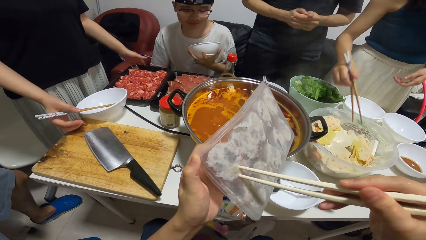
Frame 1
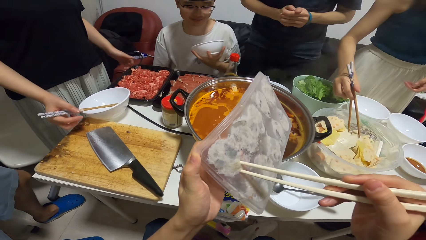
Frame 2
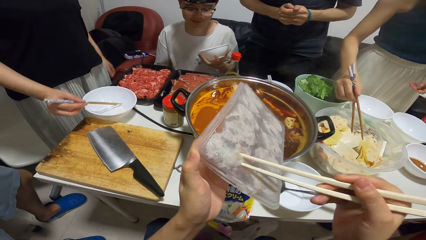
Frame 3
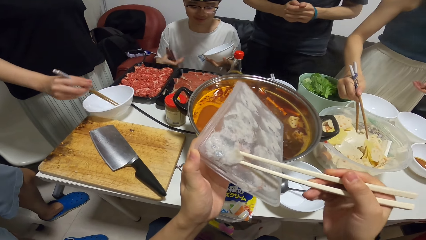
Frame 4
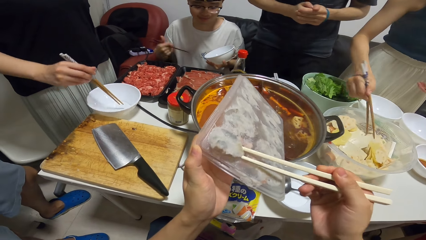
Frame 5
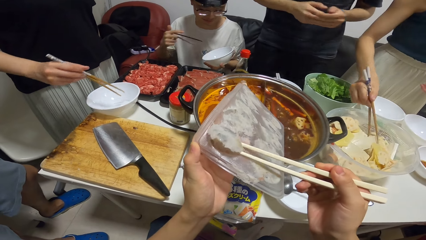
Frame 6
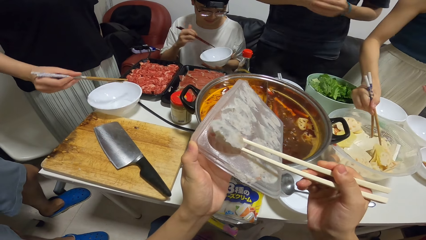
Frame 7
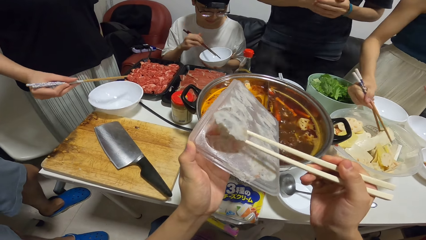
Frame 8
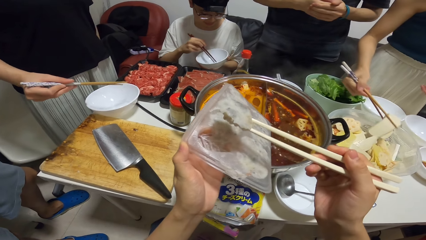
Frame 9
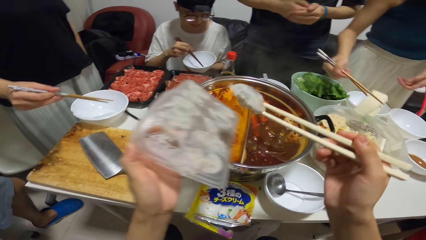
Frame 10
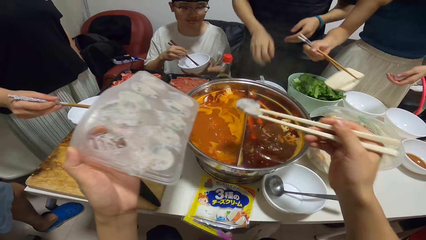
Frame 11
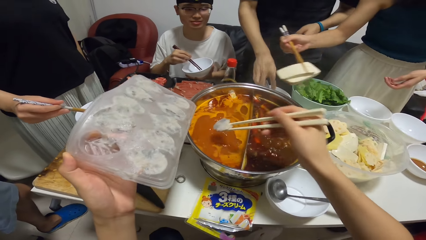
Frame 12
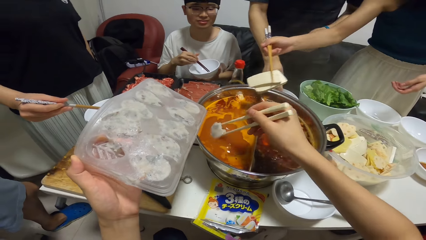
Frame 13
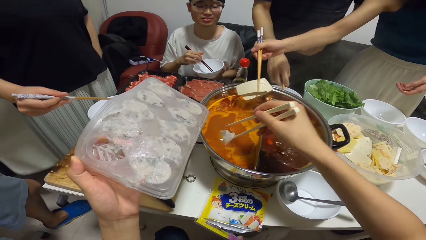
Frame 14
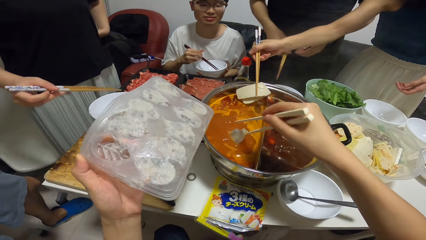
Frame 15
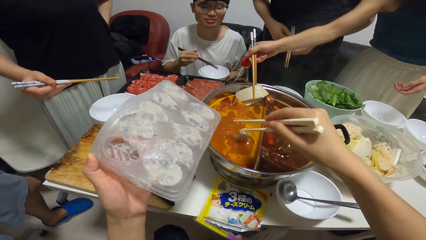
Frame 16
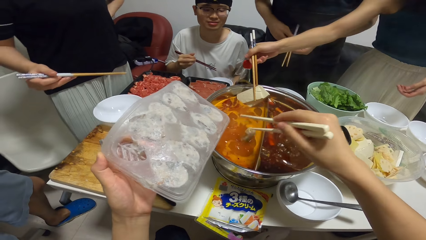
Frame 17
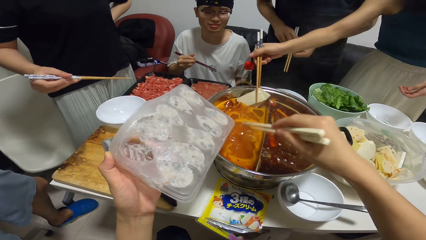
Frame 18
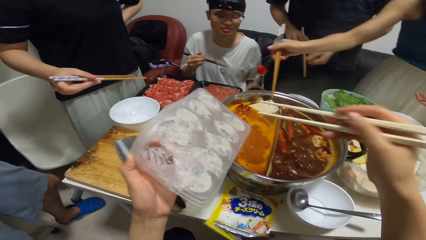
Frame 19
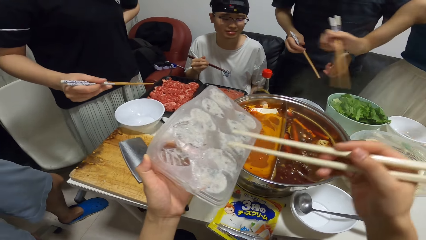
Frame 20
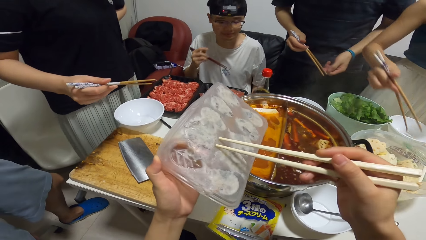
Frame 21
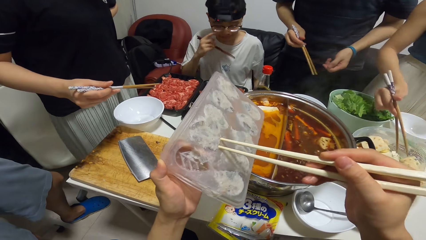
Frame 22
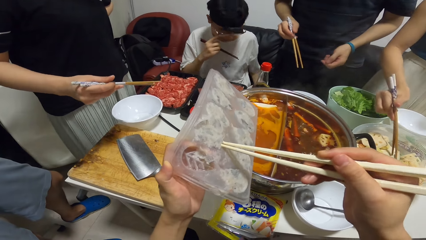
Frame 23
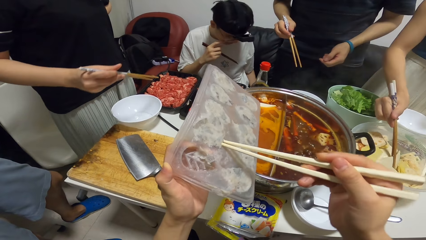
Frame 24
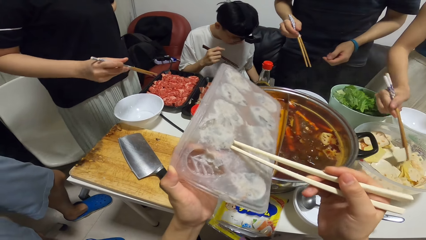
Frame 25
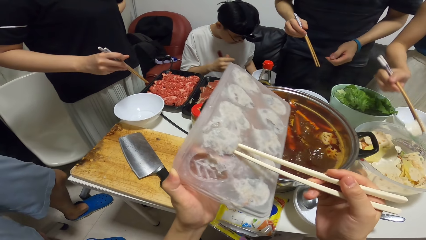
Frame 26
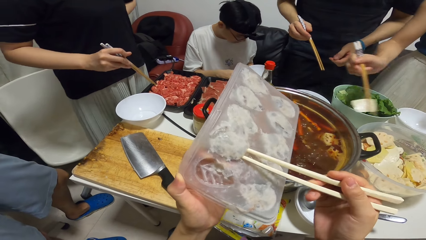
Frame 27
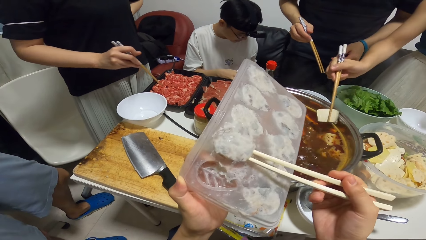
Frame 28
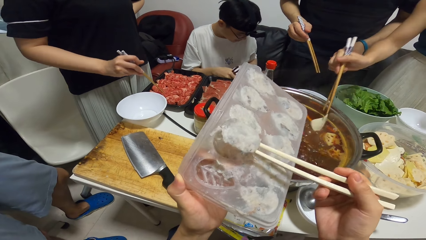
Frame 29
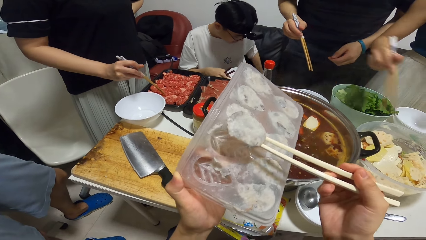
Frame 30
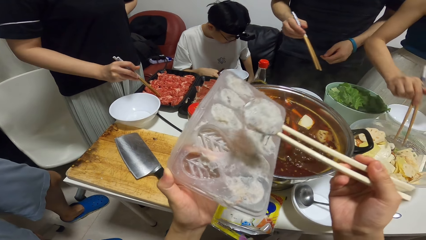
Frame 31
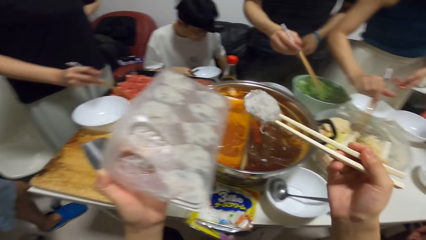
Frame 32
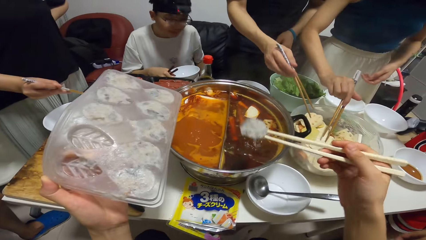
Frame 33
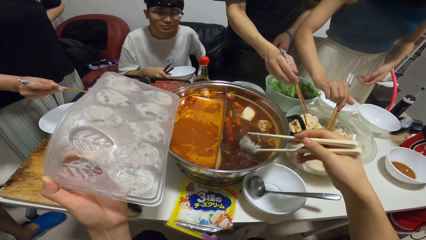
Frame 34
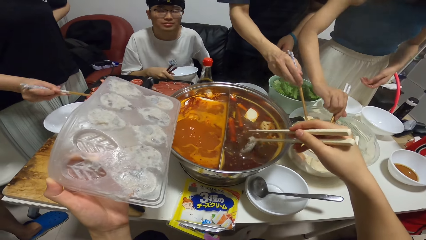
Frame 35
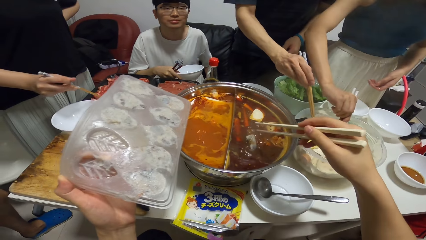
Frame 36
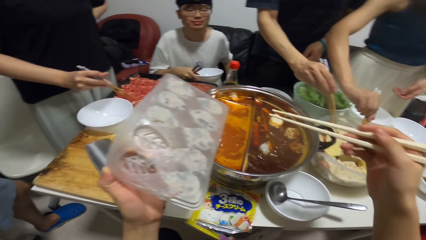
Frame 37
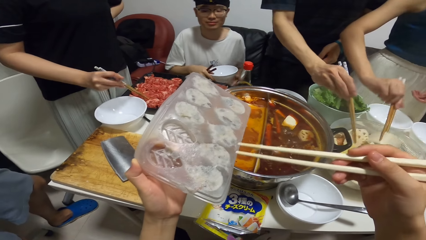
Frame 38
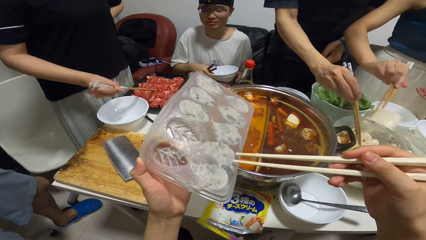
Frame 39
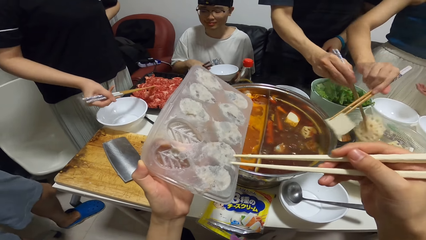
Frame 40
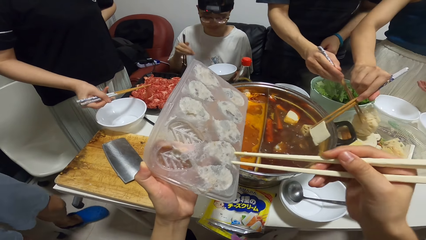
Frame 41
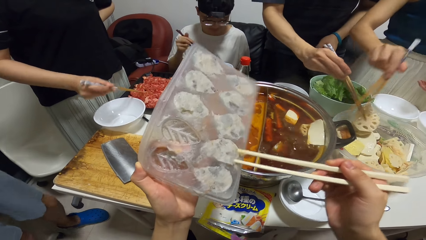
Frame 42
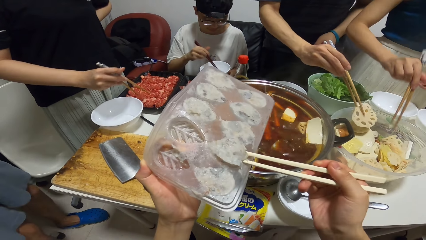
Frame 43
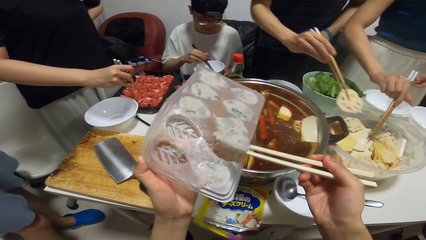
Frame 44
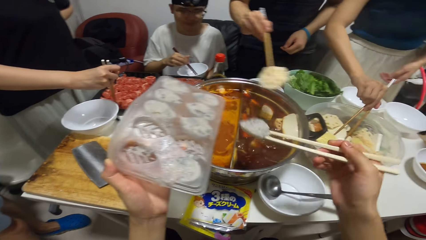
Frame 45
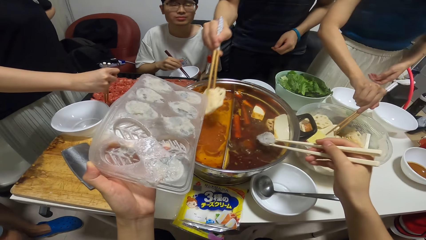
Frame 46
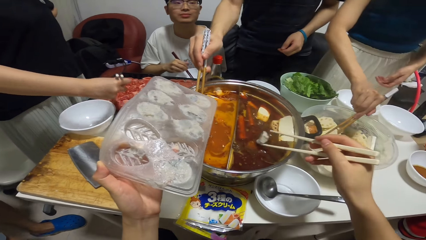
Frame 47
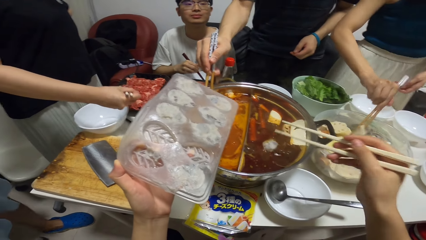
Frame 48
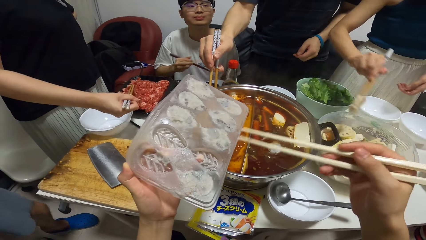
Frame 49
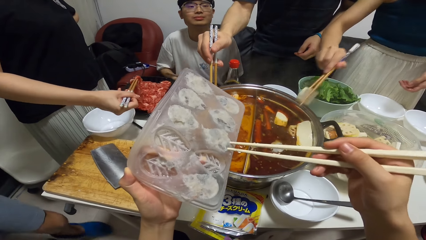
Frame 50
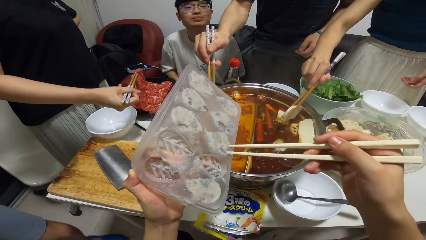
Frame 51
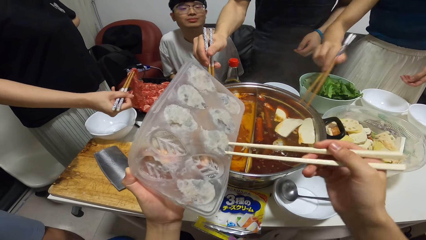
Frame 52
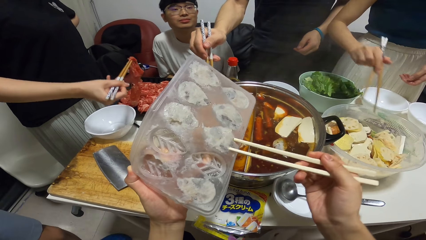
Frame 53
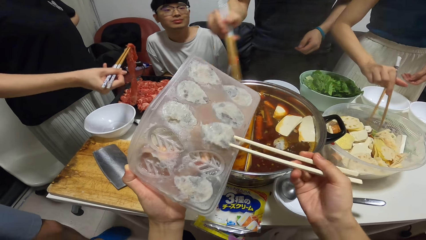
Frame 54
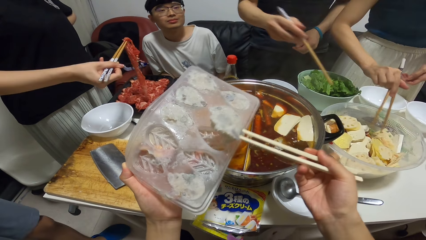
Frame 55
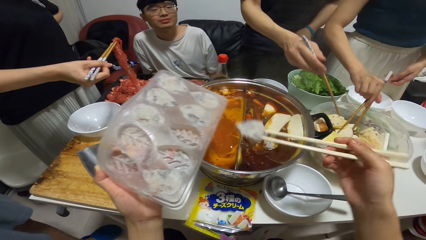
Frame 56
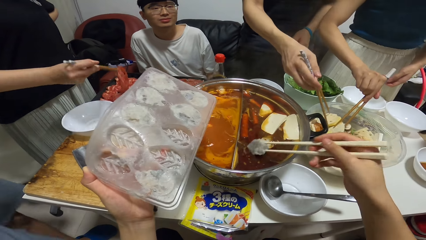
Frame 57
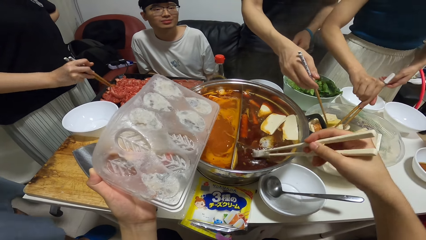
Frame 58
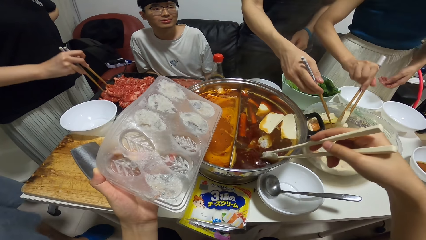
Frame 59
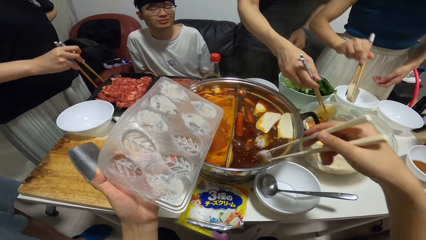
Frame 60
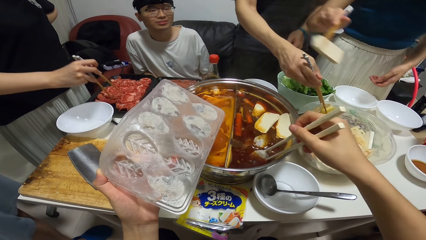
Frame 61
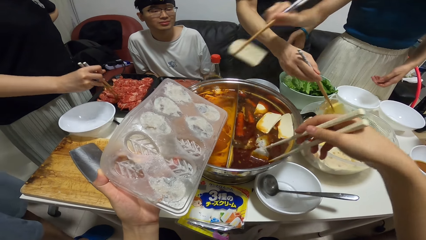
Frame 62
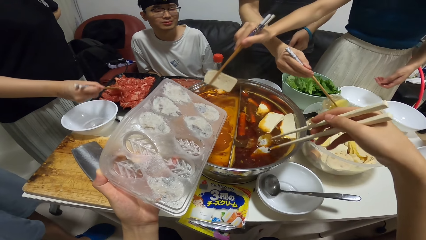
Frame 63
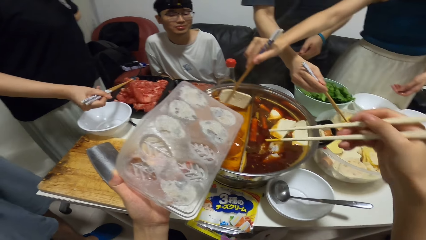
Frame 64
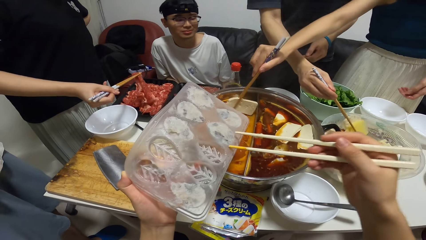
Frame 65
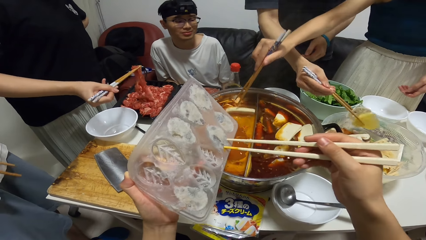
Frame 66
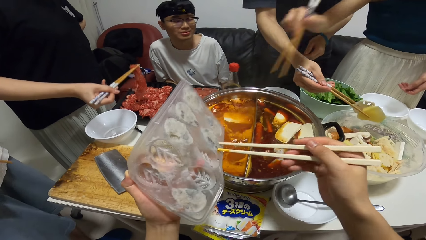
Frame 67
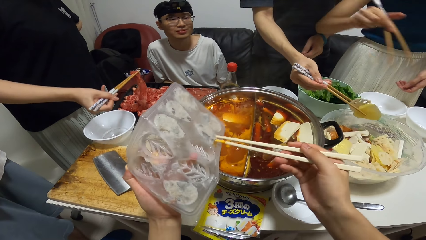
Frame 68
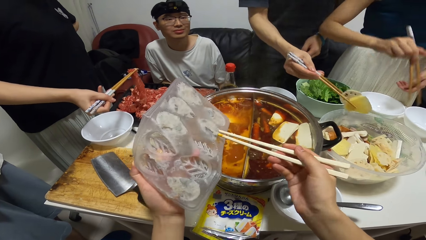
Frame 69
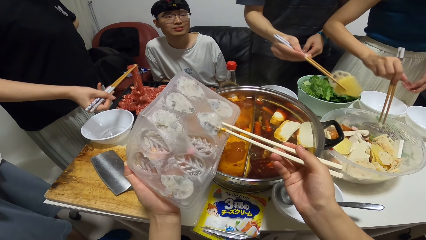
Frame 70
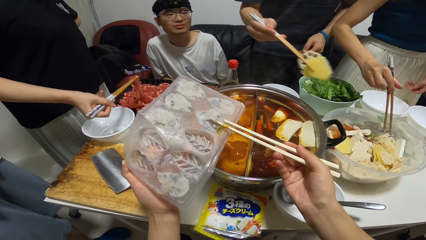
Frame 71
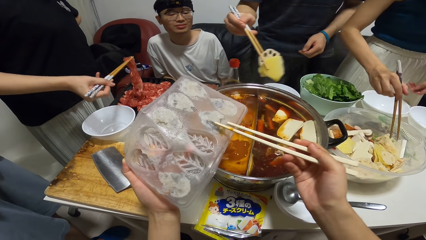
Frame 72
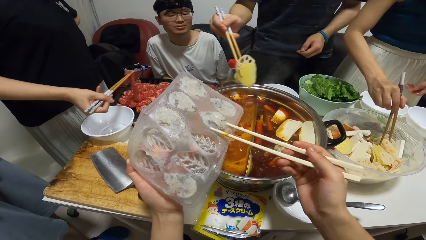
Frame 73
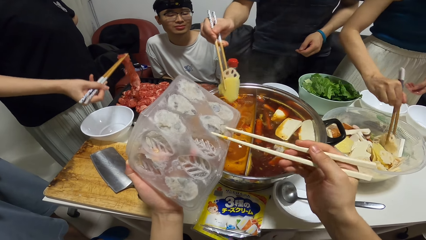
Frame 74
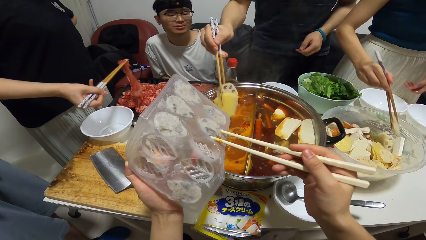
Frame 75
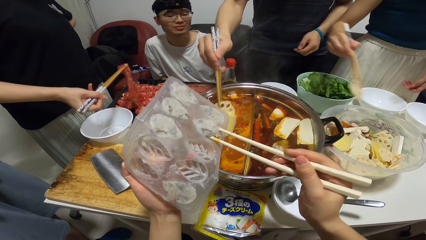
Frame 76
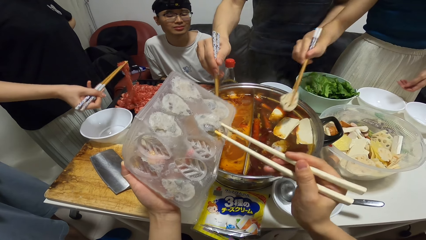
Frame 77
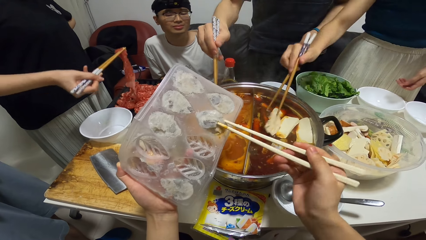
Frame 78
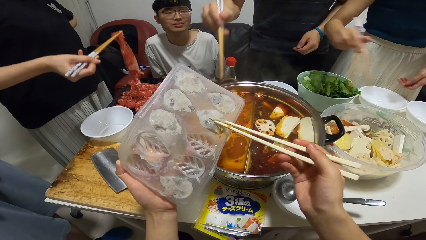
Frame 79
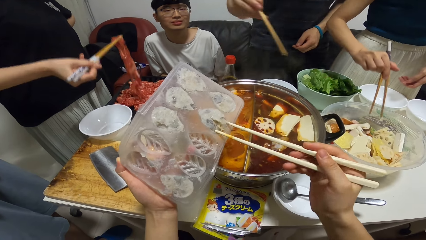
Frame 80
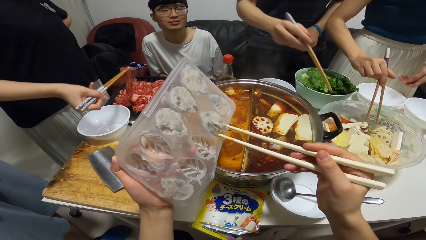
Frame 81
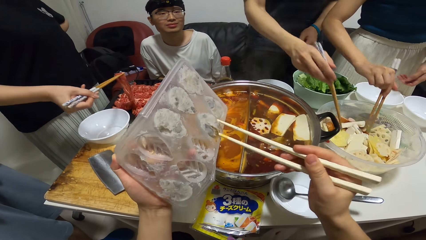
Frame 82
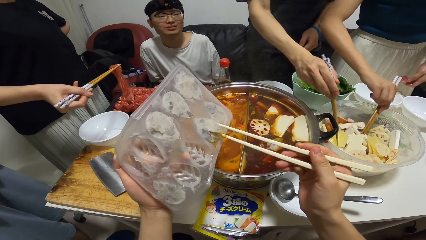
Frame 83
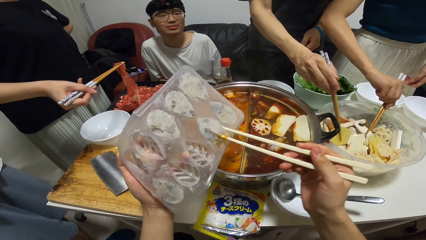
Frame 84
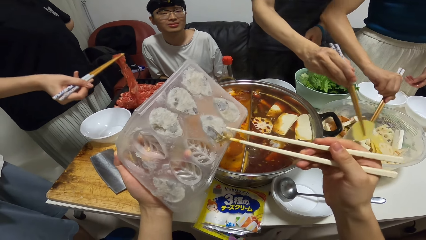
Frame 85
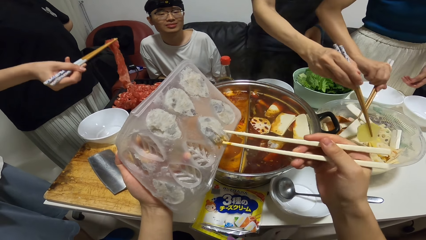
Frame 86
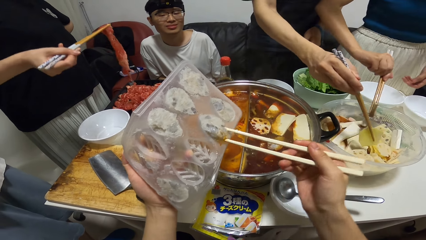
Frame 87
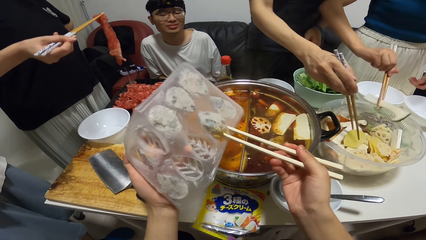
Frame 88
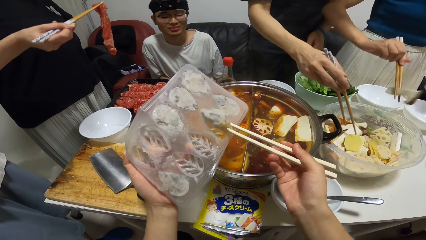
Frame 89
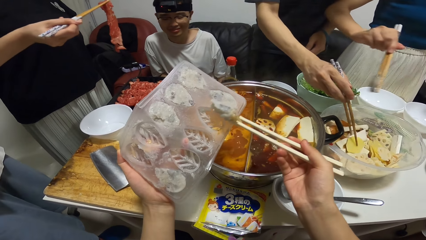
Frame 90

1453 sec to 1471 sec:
The camera wearer takes seasoning from the plastic pan with the chopstick. A woman picks up a piece of potato from the bowl with the chopstick. The camera wearer puts the seasoning from the plastic pan into the hot pot with the chopstick. The woman puts the pieces of potatoes in the hot pot with the chopstick. The camera wearer takes the seasoning from the plastic pan with the chopstick. The woman picks up a piece of potato from the bowl with the chopstick. The woman puts the pieces of potatoes in the hot pot with the chopstick. A man touches a beef in a pack with the chopstick. Another man picks up some potato from the bowl with the chopstick. The camera wearer puts the seasoning from the plastic pan into the hot pot with the chopstick. They take the seasoning from the plastic pan with the chopstick. The woman puts the pieces of potatoes in the hot pot with the chopstick. The woman places spices in the food. The woman picks up a piece of potato from the bowl with the chopstick. The camera wearer puts the seasoning from the plastic pan into the hot pot with the chopstick. The first man picks up the beef from the pack with the chopstick. The woman puts the pieces of potatoes in the hot pot with the chopstick. The camera wearer takes the seasoning from the plastic pan with the chopstick. The woman picks up a piece of potato from the bowl with the chopstick. The camera wearer puts the seasoning from the plastic pan into the hot pot with the chopstick. The other man picks up some potato from the bowl with the chopstick. The woman puts the pieces of potatoes in the hot pot with the chopstick. The camera wearer takes the seasoning from the plastic pan with the chopstick. A third man places meat in the bowl. The woman picks up a piece of potato from the bowl with the chopstick. The second man puts the potato in the hot pot with the chopstick. The woman puts the pieces of potatoes in the hot pot with the chopstick. The second man picks up a piece of potato from the bowl with the chopstick. The woman picks up a piece of potato from the bowl with the chopstick.
